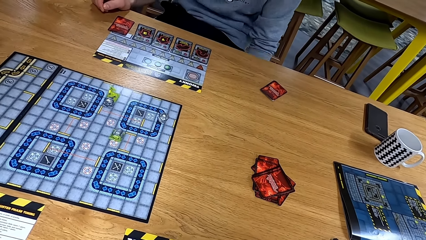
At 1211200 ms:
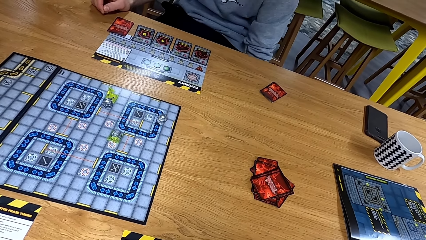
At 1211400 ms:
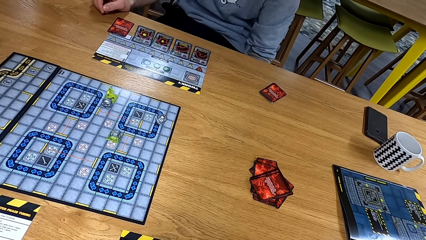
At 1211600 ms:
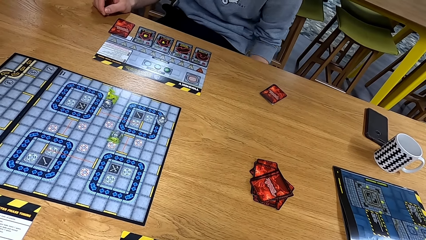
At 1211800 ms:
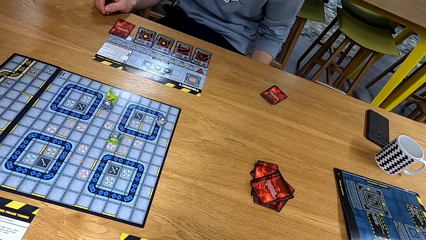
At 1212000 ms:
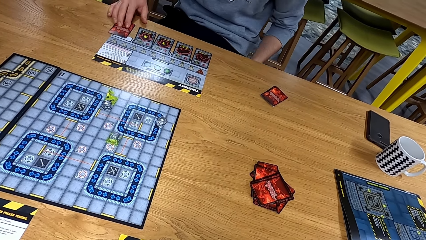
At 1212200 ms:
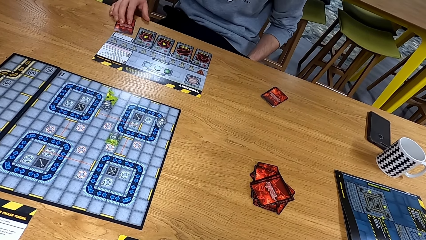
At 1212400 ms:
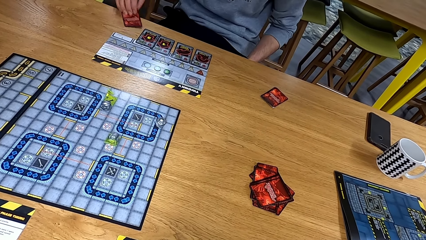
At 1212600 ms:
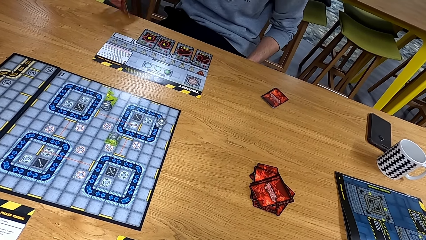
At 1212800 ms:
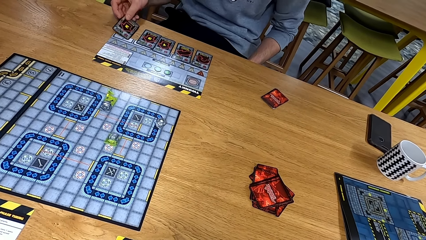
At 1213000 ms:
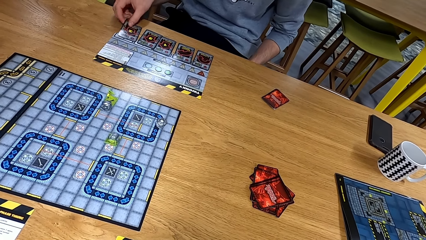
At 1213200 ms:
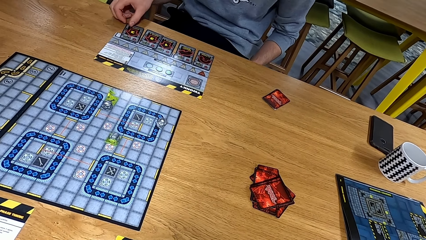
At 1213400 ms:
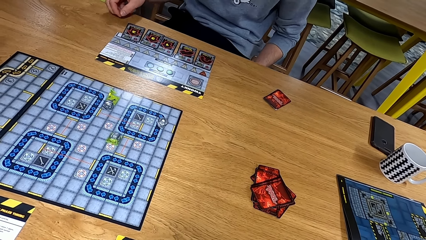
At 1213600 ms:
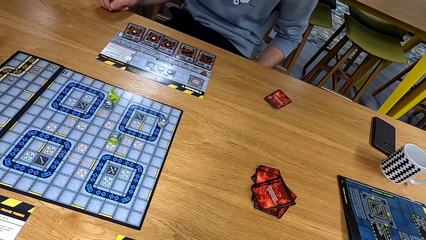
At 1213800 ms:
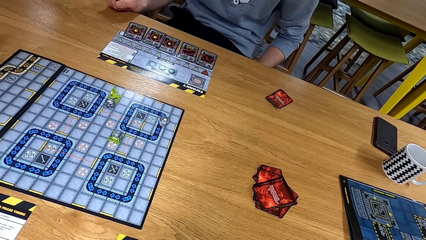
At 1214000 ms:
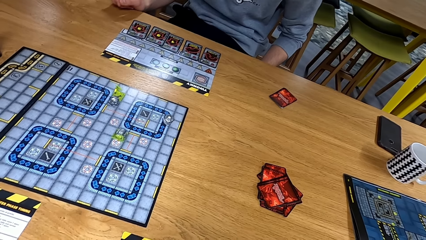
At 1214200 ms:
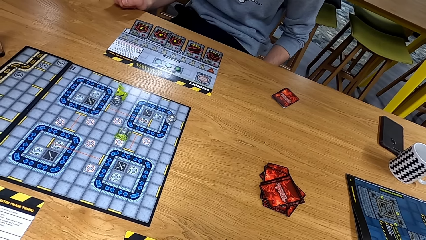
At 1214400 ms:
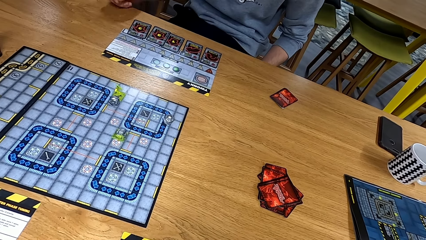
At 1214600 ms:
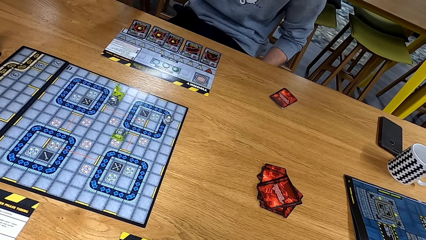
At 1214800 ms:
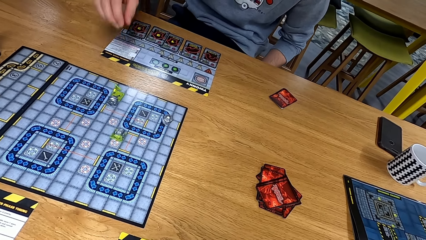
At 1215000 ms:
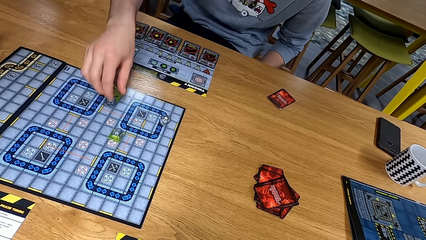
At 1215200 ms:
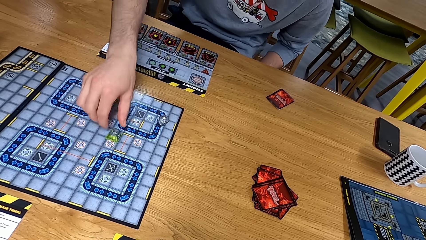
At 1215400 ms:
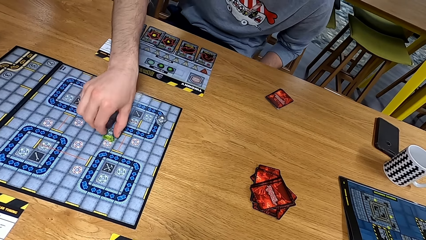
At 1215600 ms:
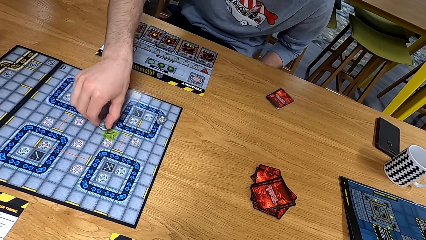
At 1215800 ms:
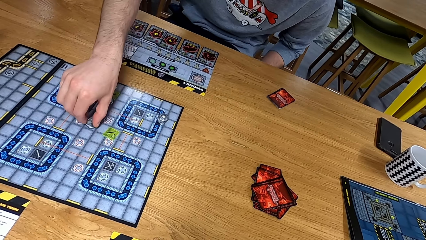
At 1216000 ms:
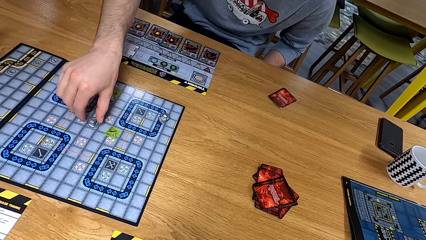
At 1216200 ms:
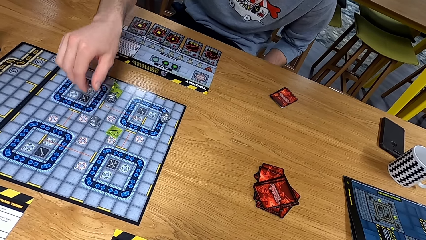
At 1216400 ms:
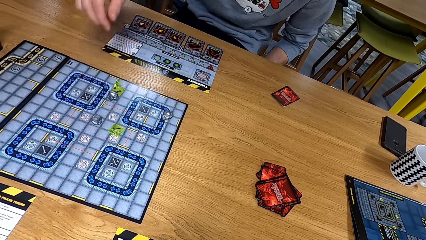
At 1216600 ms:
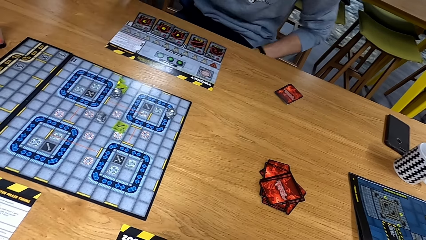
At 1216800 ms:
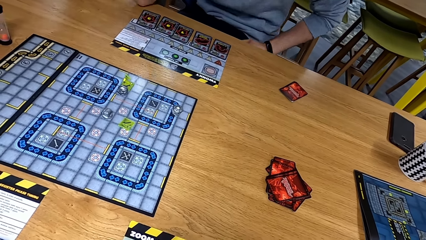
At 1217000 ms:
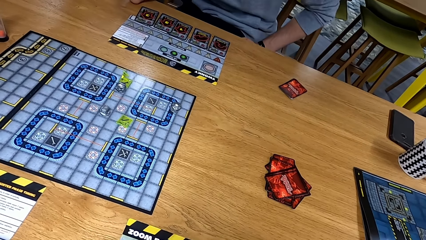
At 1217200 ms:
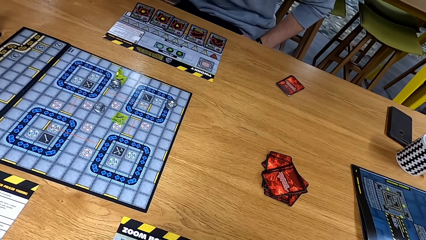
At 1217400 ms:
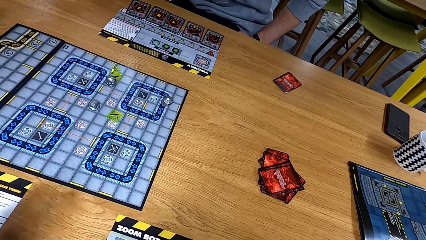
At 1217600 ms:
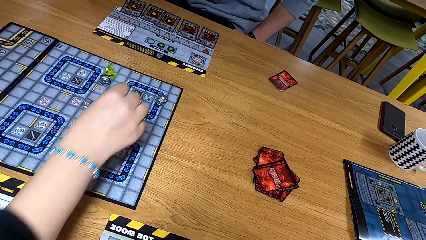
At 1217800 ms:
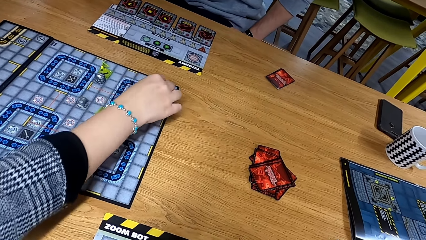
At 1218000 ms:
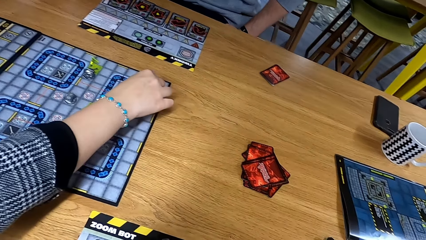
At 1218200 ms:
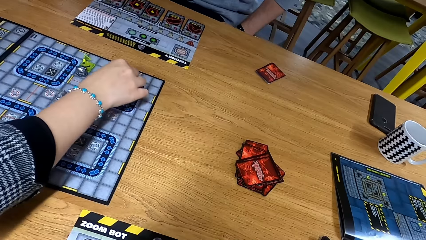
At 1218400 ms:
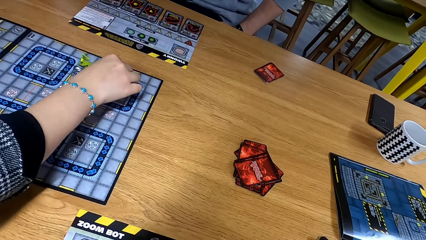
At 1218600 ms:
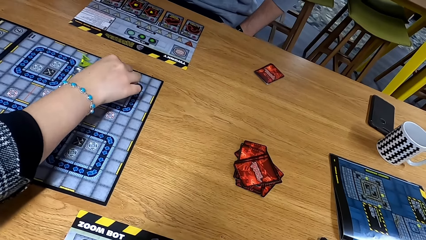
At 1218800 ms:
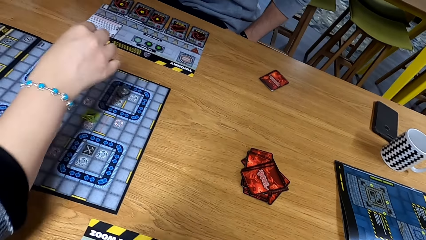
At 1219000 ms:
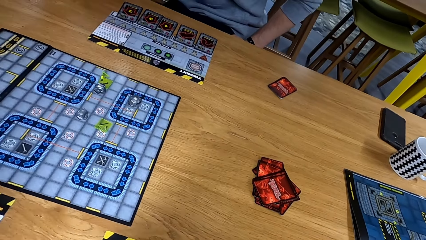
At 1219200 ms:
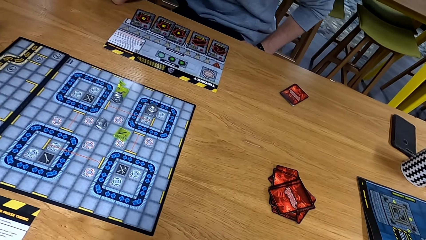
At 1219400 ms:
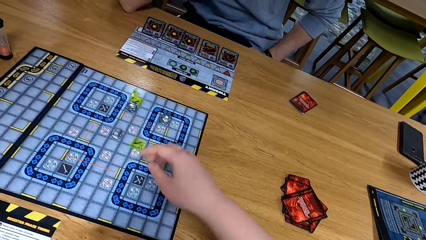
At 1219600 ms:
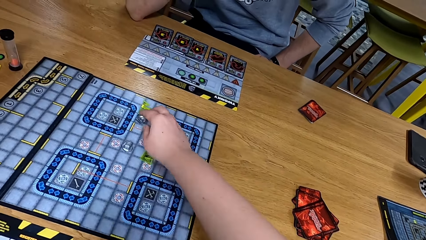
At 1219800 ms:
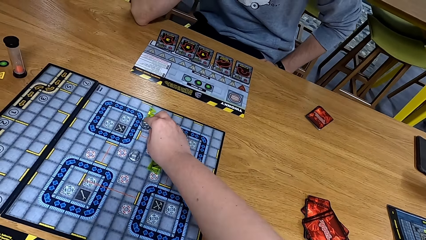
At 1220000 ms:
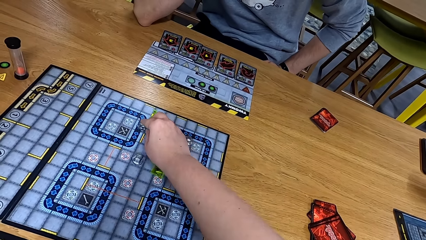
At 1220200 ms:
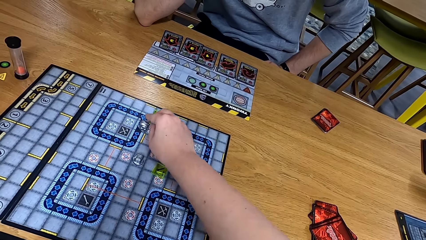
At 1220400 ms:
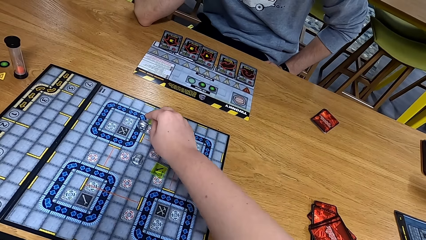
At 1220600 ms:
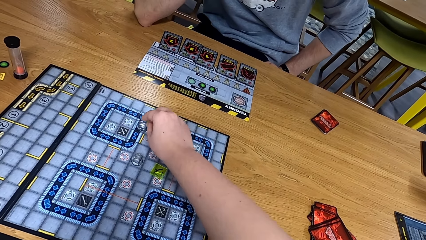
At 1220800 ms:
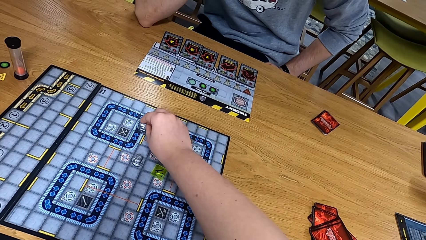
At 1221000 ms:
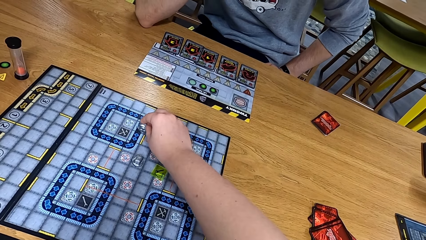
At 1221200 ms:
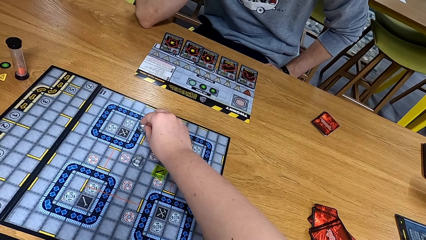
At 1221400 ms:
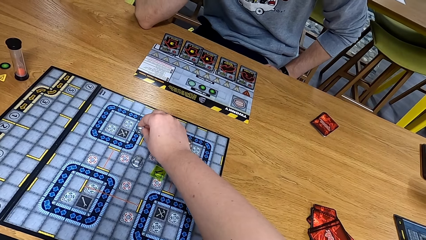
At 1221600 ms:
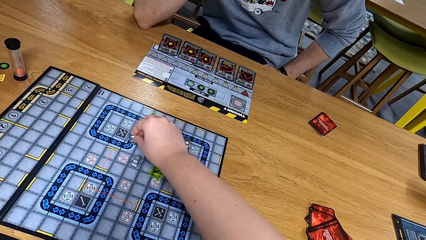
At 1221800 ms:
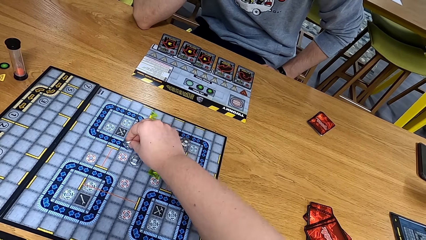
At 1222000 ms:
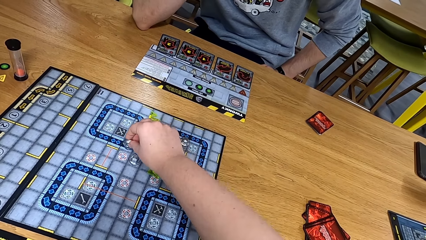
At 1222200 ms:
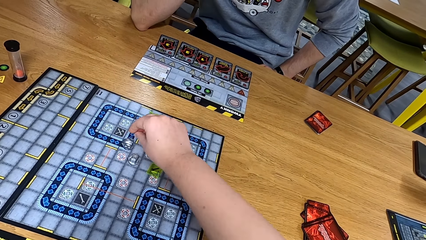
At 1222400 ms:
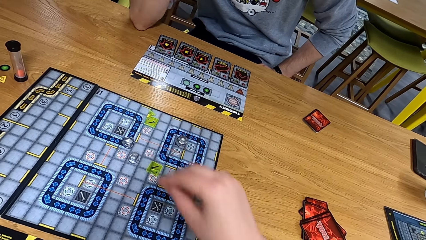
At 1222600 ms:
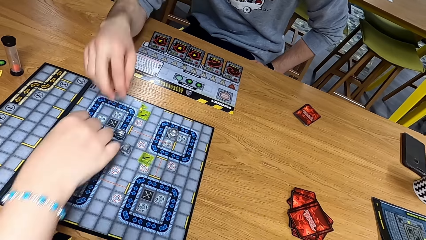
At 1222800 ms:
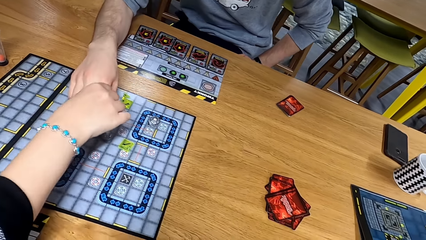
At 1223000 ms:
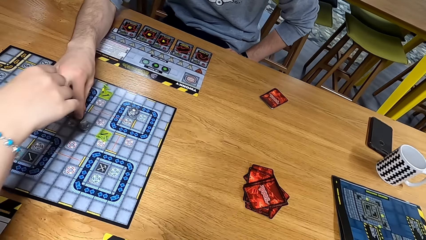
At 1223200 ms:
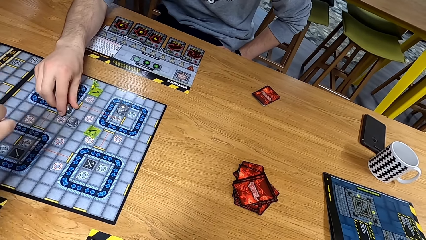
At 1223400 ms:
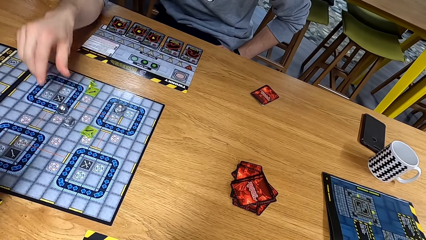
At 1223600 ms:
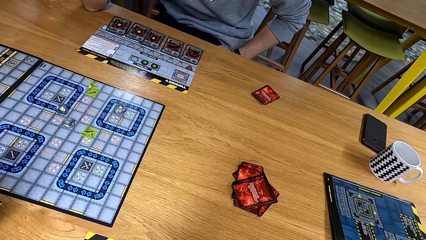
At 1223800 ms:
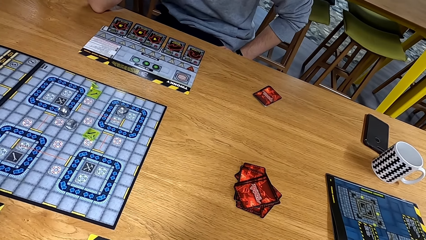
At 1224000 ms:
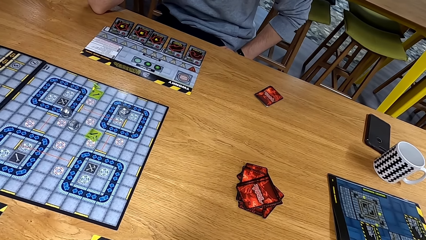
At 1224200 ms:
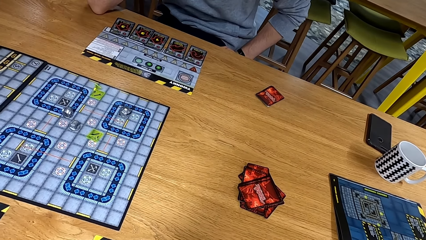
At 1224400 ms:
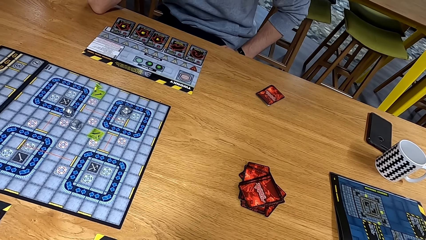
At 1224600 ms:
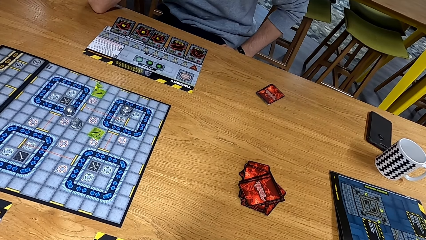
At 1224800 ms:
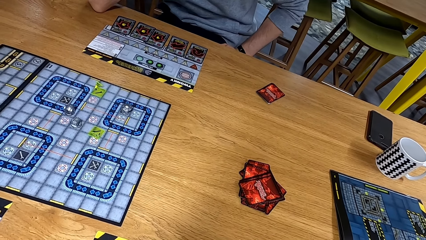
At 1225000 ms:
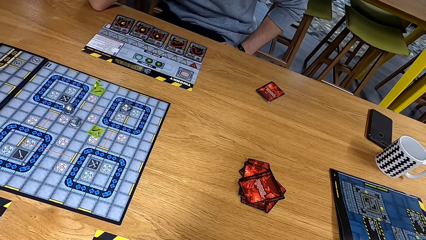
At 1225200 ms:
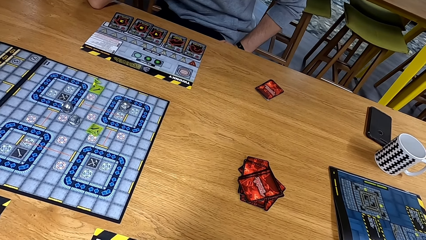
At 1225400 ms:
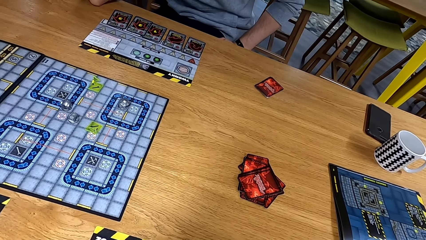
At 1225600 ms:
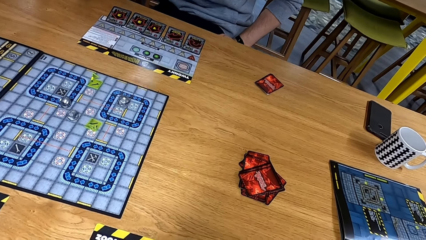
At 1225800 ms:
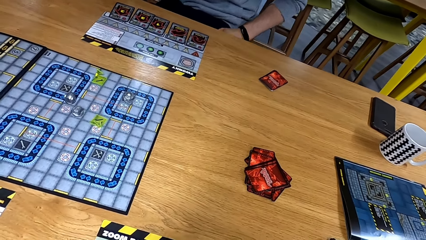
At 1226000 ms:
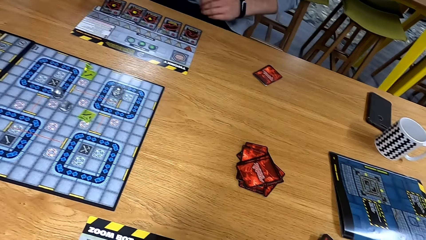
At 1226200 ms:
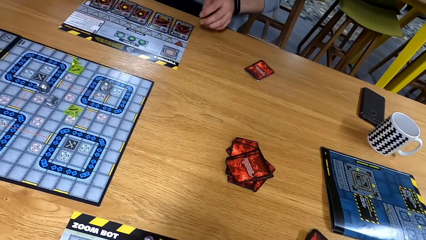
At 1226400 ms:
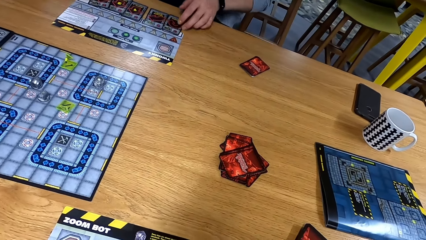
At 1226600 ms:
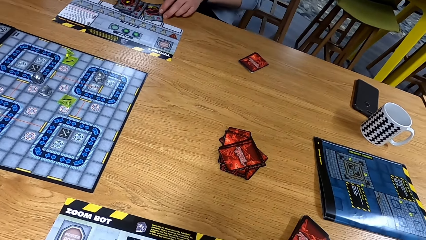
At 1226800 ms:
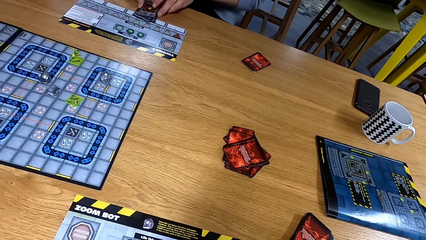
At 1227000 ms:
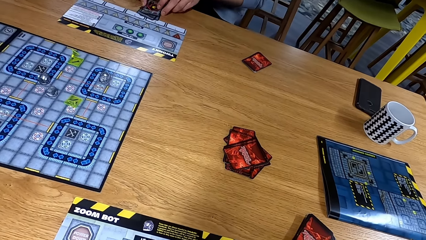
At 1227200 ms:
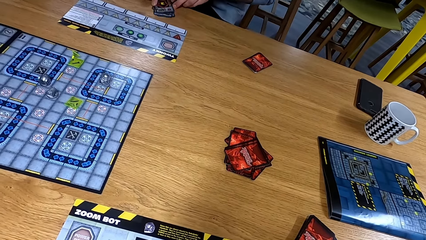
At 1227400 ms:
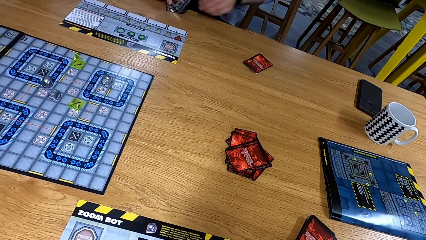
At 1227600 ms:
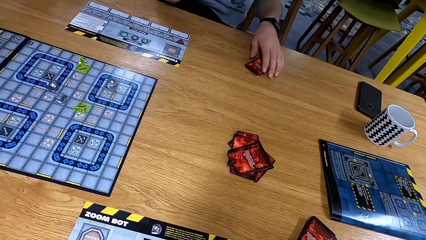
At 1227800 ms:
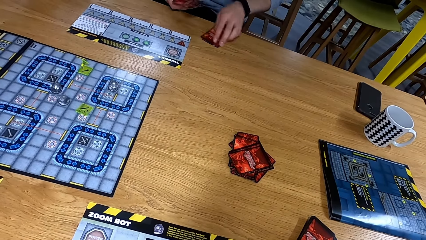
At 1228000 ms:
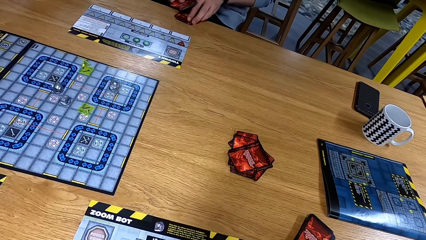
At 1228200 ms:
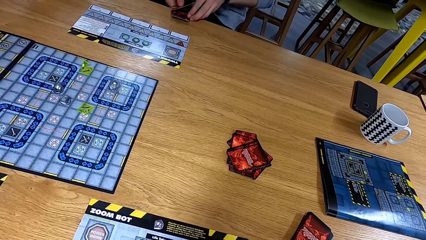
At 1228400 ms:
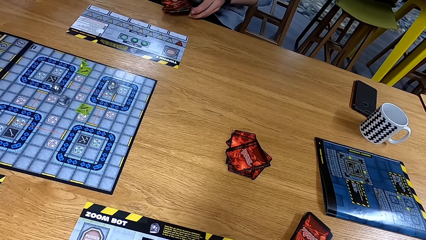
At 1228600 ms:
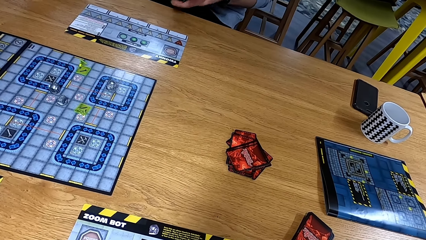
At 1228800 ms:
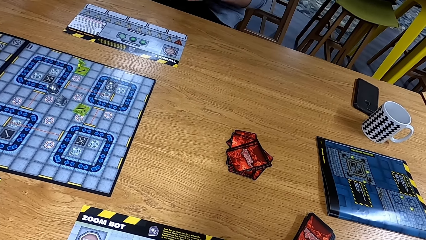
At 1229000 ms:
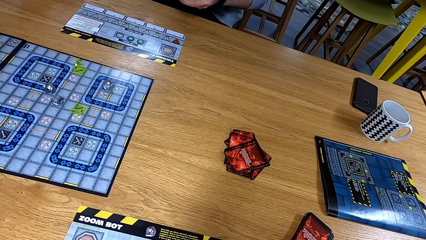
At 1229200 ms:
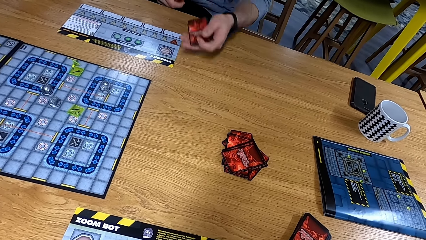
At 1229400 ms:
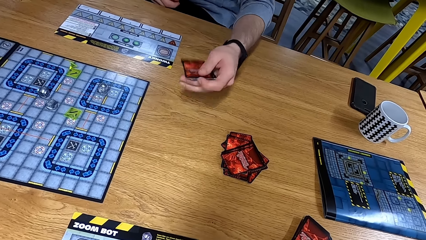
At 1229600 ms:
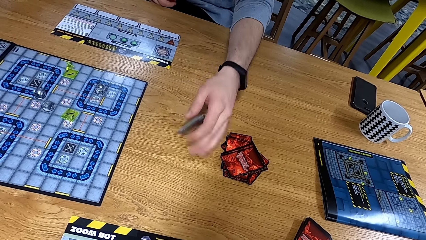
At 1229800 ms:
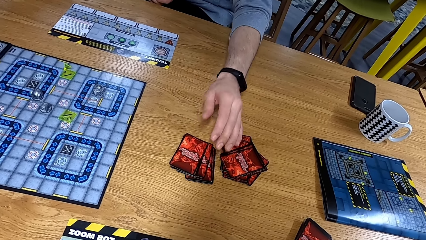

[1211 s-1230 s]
A man turns a card and moves the card. He moves dice to another board. Another man moves dice on the playing board. The camera wearer moves dice on the playing board. The first man moves the dice to another board. He collects the cards and moves the cards.
